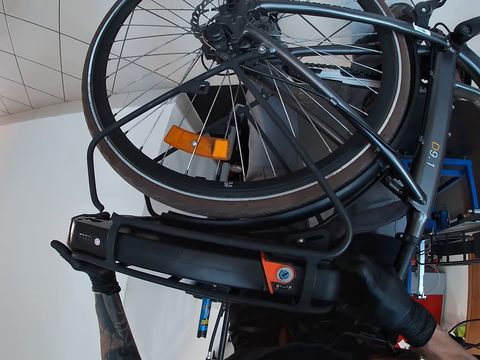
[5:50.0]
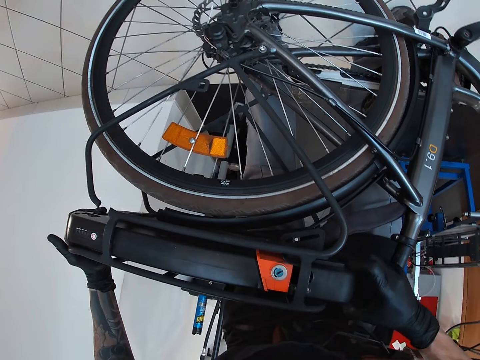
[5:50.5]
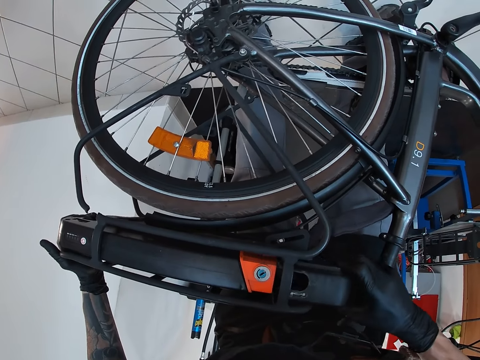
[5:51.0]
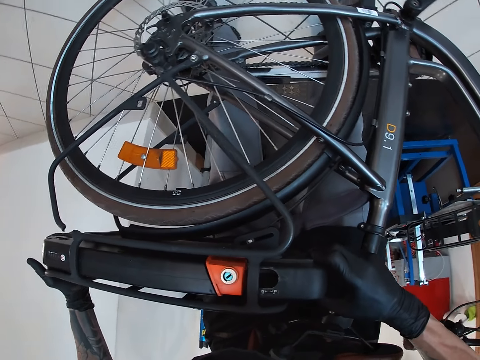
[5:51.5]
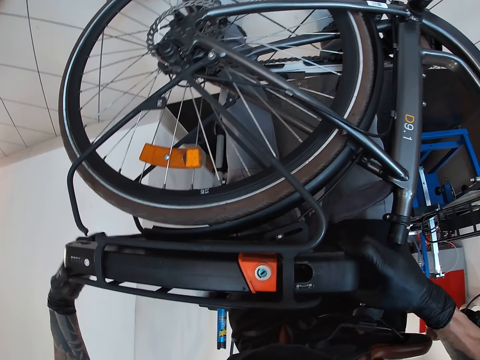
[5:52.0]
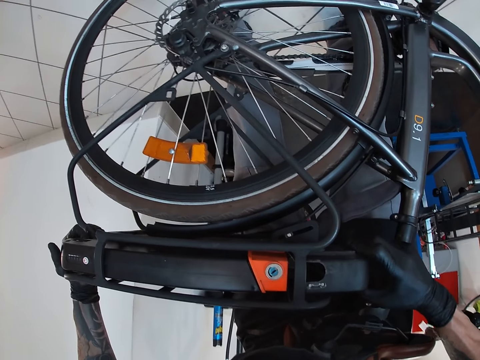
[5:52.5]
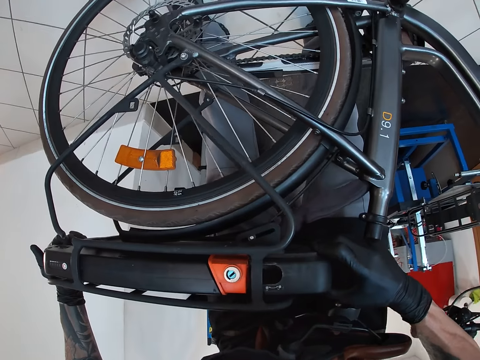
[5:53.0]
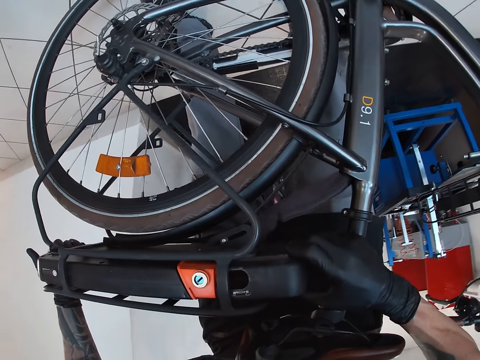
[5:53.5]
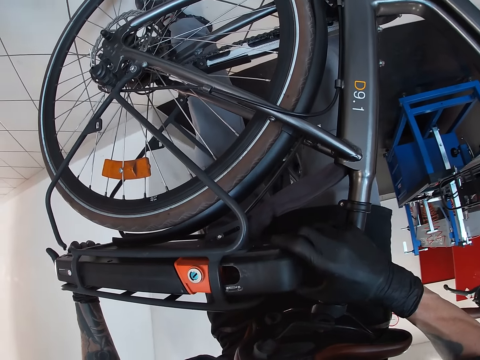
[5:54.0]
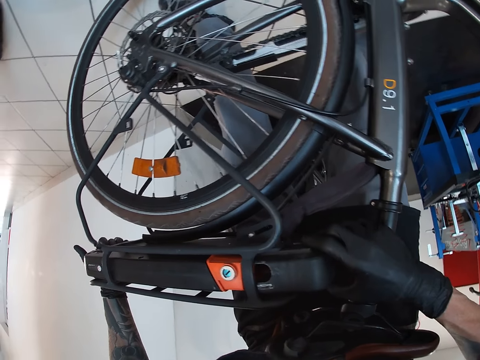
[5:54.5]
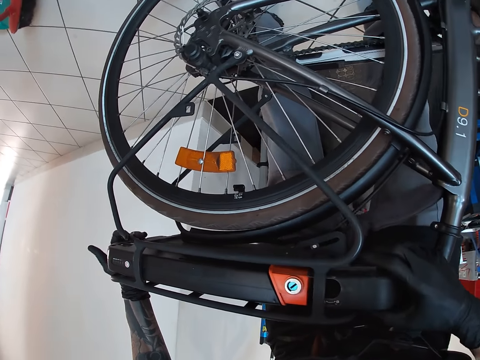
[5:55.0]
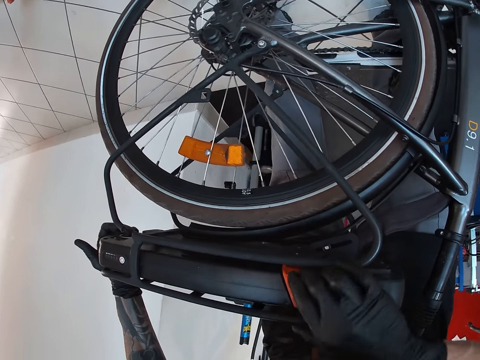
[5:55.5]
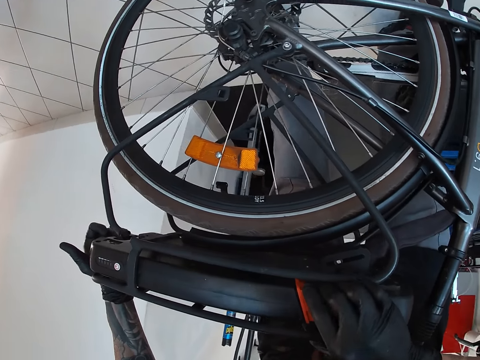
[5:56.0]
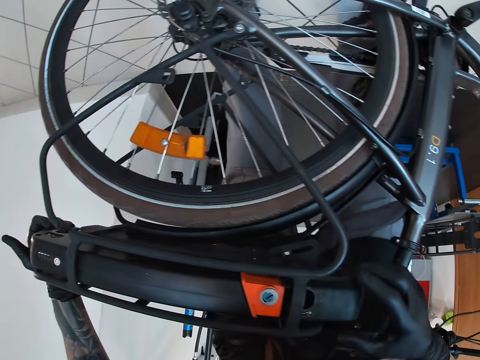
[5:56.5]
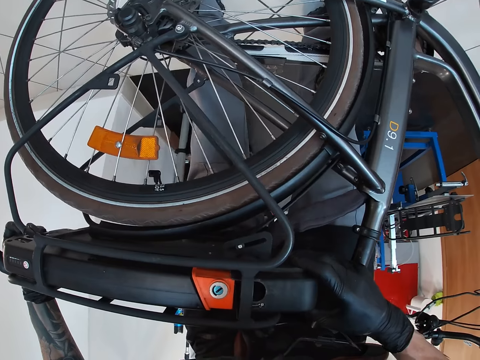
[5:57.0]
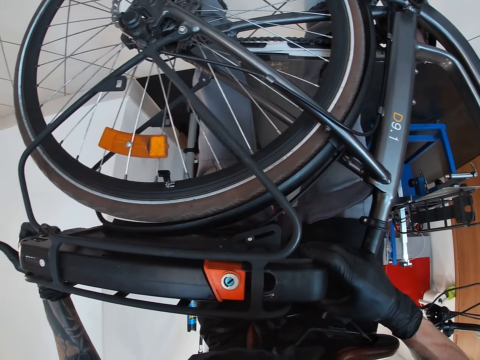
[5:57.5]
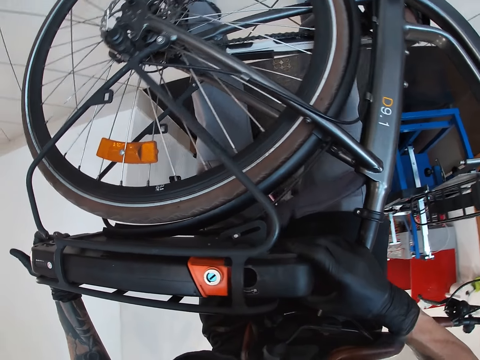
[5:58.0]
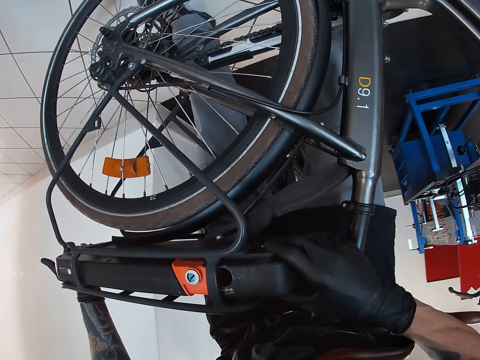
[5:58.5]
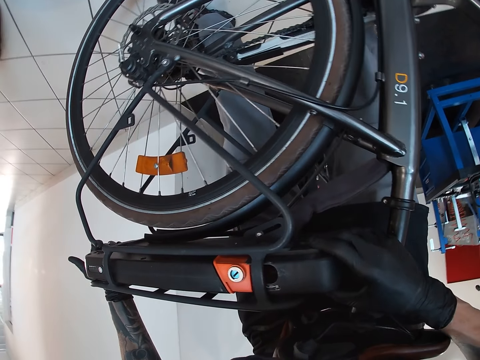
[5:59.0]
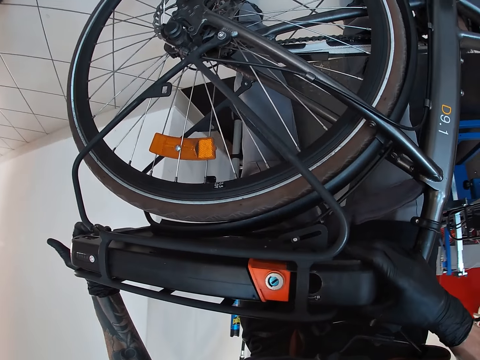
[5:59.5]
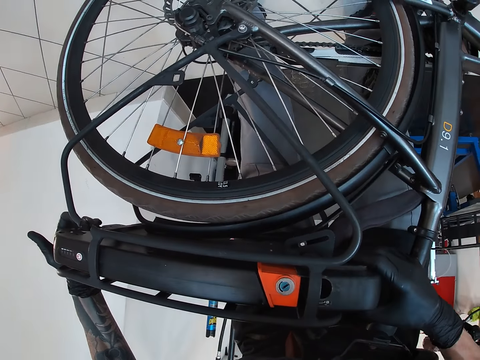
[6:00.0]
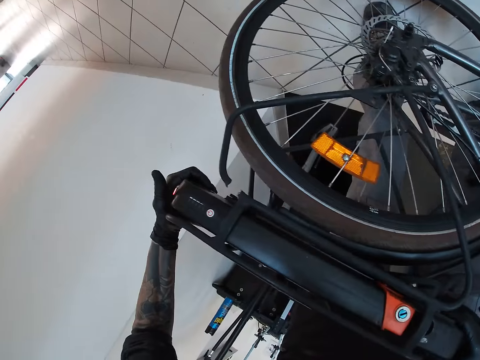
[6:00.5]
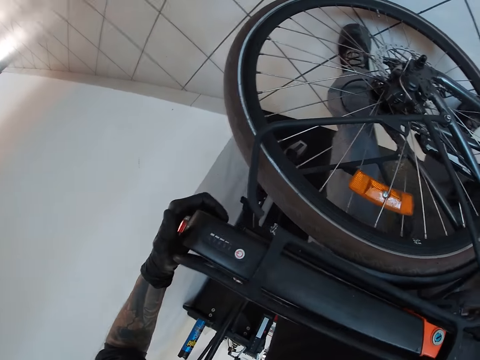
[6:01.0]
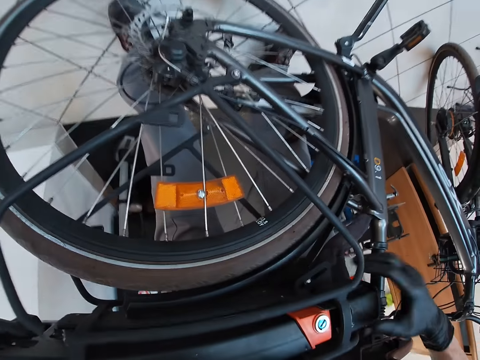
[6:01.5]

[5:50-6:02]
The camera wearer adjusts the bicycle carrier. They look at the bicycle carrier. They try to remove a part of the bicycle carrier. They look at the bicycle carrier.

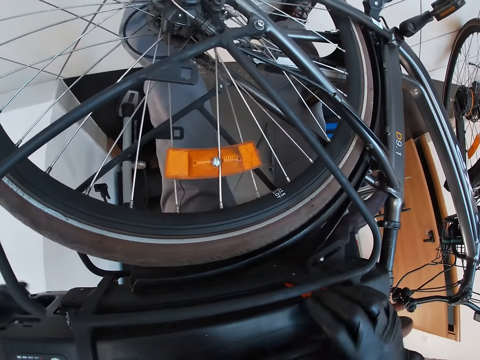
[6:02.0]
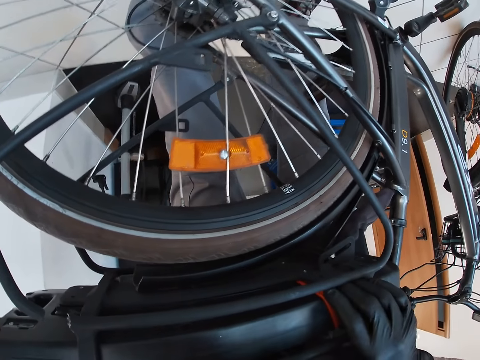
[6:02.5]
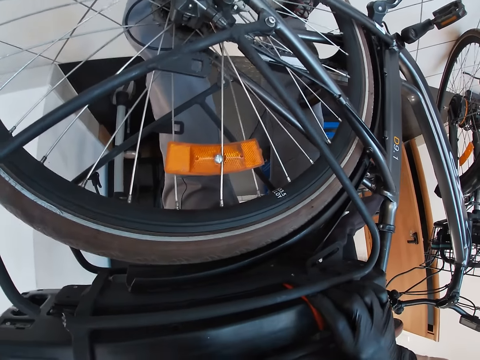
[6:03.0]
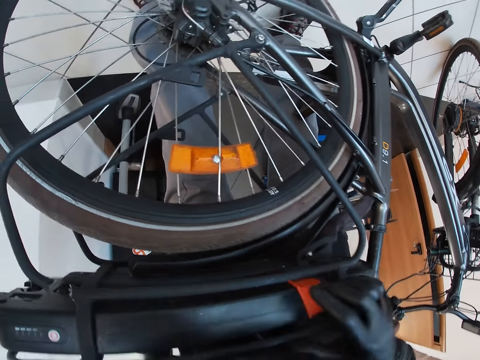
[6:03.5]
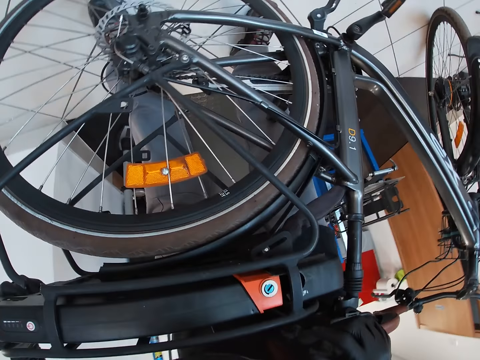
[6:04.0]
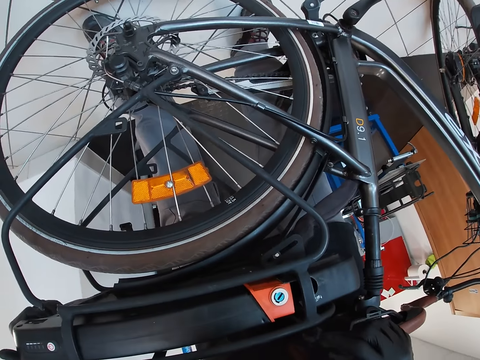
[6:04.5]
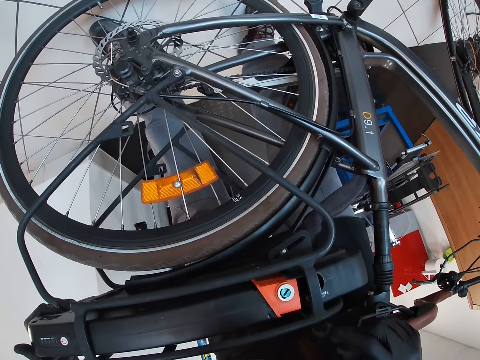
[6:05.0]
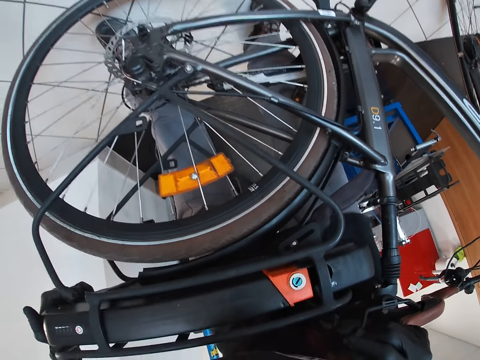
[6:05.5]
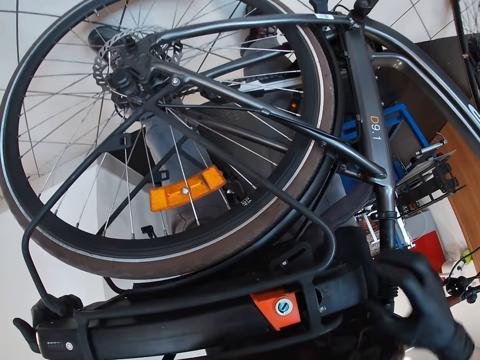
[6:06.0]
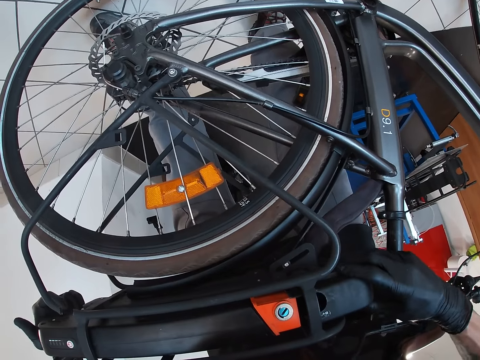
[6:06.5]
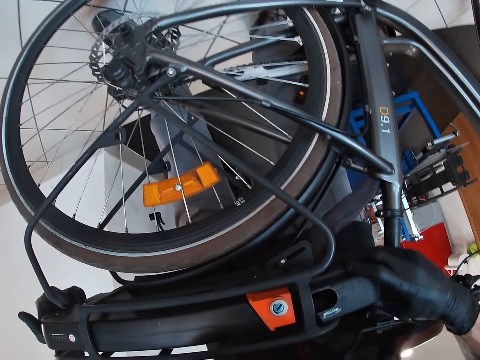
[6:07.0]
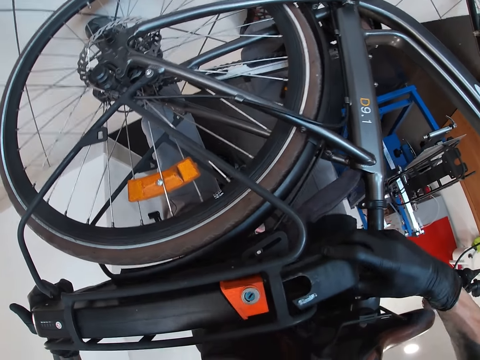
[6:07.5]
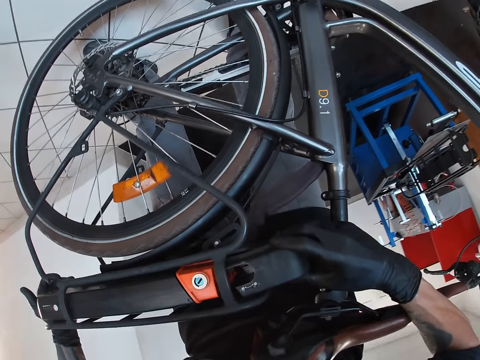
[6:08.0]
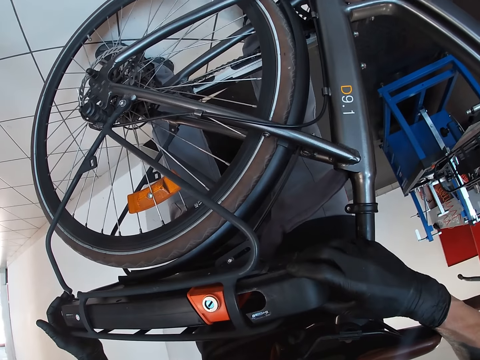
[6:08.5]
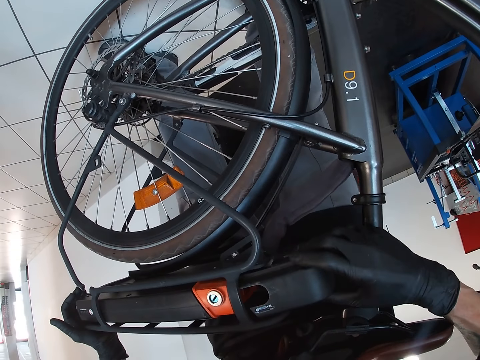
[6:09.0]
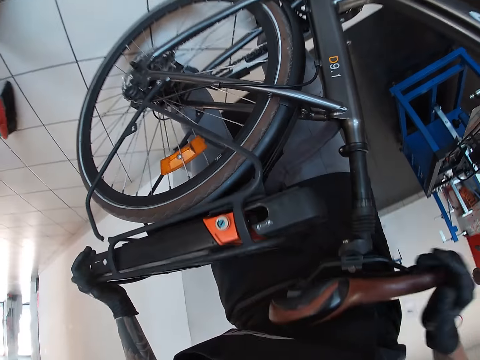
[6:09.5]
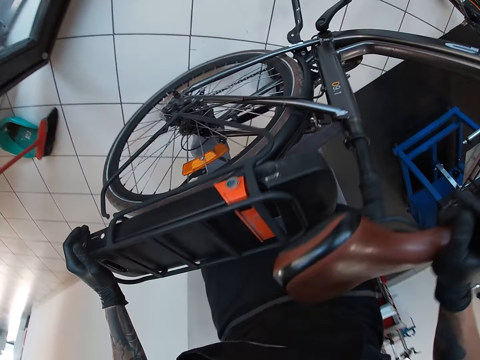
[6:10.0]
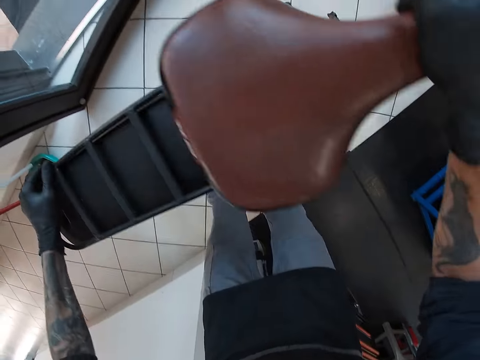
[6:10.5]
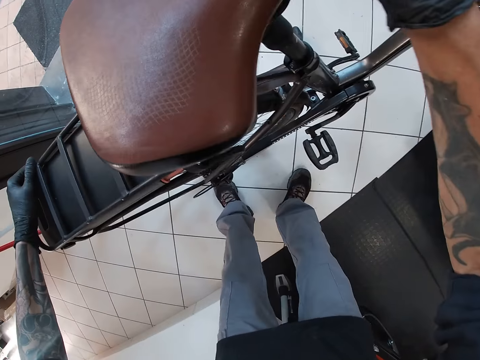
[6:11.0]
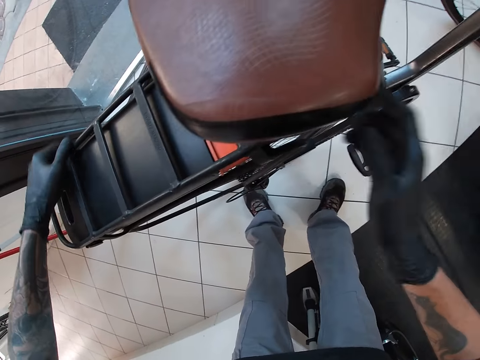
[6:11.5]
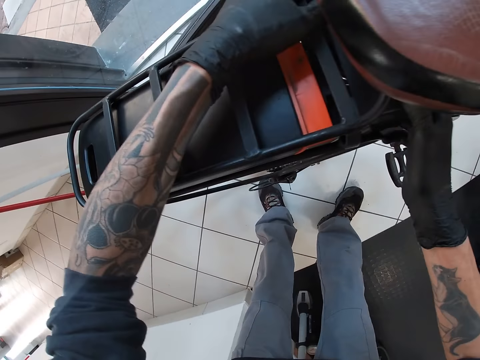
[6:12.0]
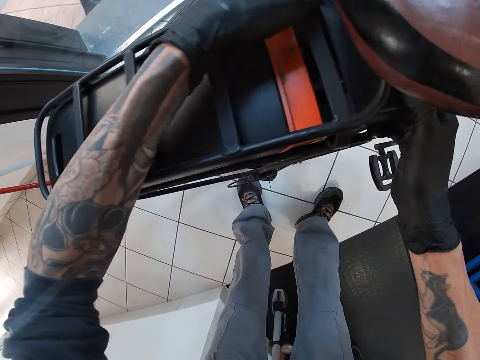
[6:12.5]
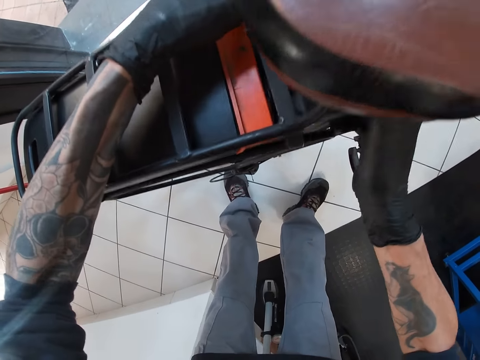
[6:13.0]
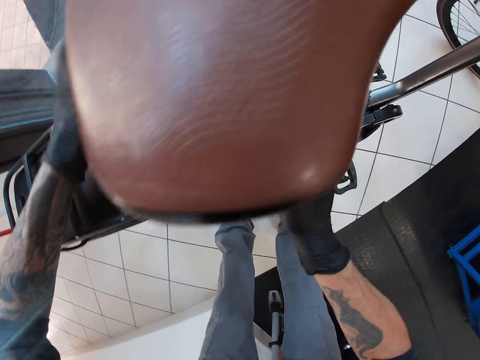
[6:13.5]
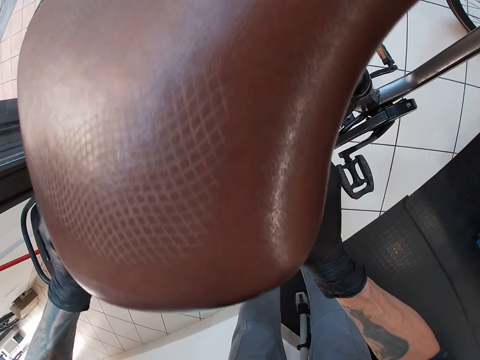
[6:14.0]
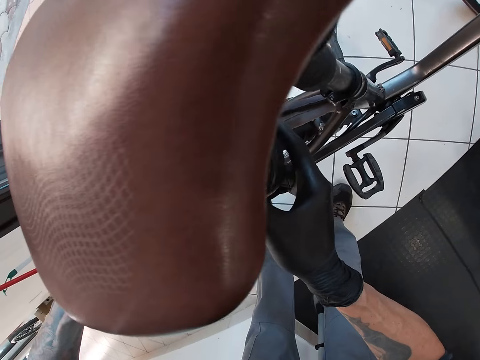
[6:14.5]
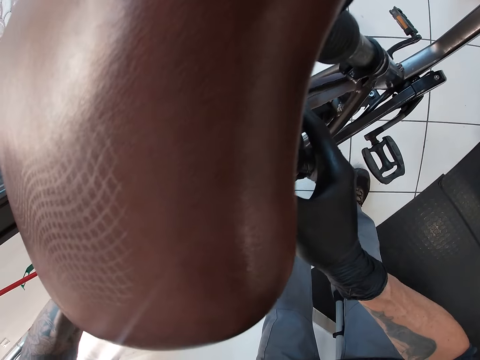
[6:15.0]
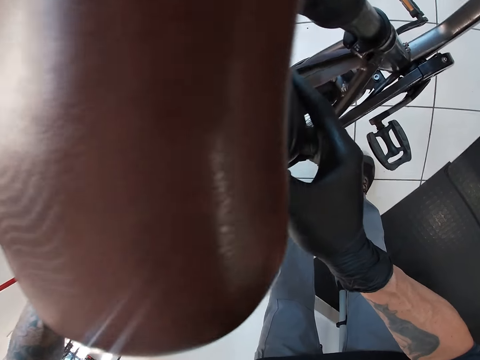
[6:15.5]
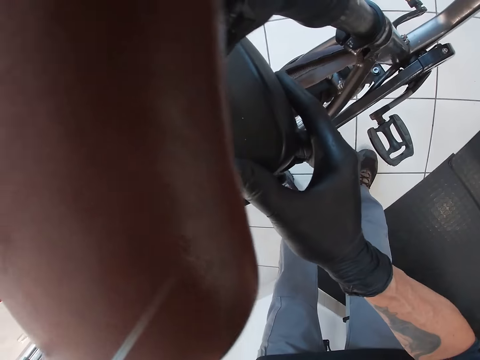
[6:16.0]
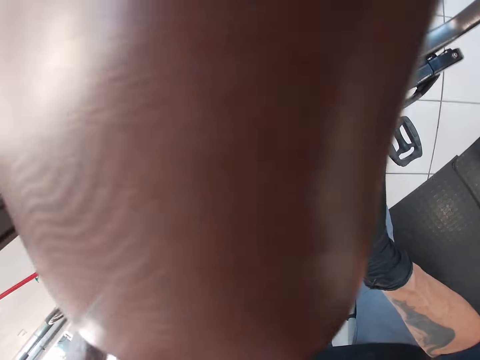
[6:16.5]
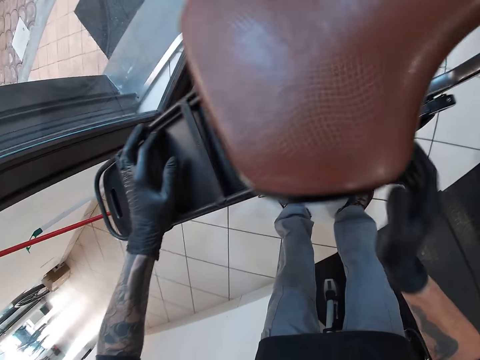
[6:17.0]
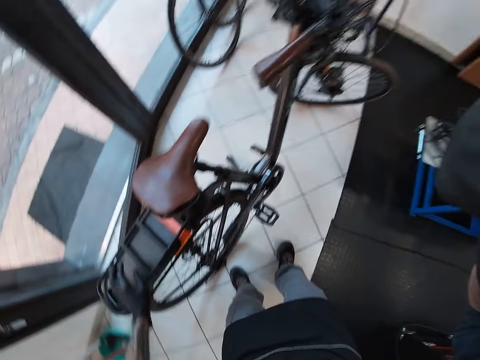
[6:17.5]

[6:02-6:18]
The camera wearer holds the rear rack of the bicycle with his left hand. He removes the seat from the rear rack of the bicycle with his right hand. He lifts the bicycle with his hands. He stands the bicycle. He removes the seat from the rear rack of the bicycle with his right hand. He raises his right hand.
